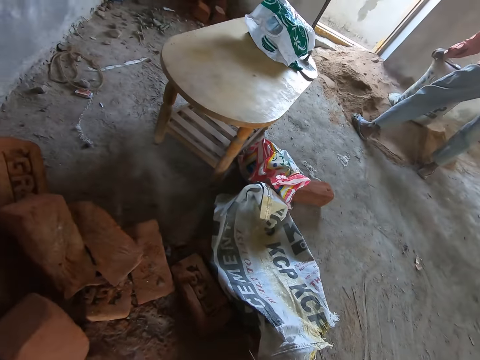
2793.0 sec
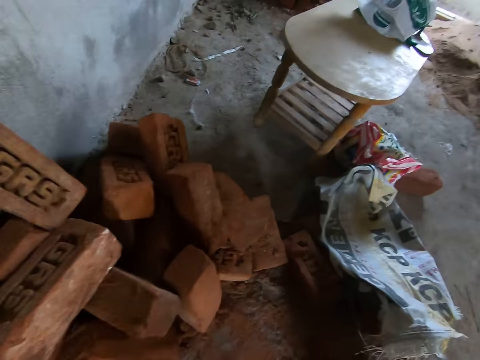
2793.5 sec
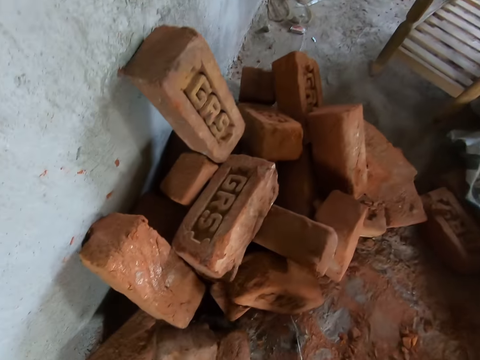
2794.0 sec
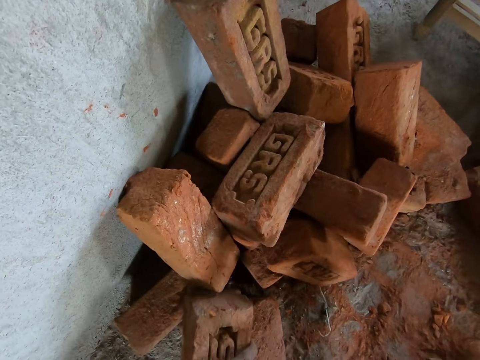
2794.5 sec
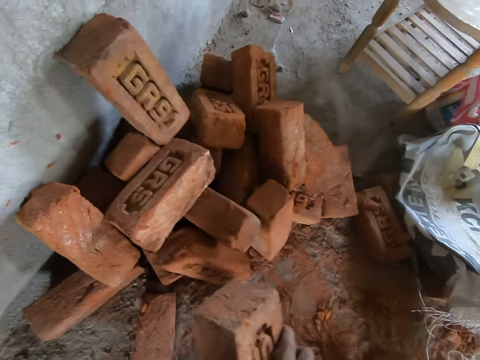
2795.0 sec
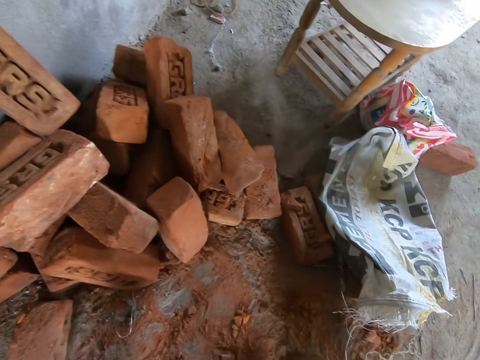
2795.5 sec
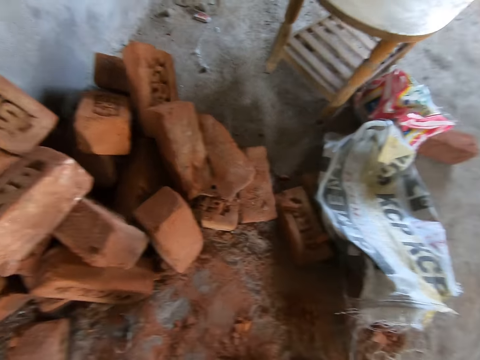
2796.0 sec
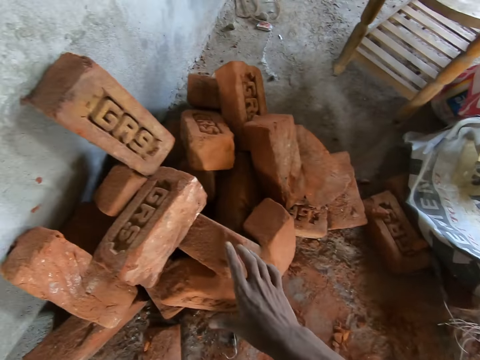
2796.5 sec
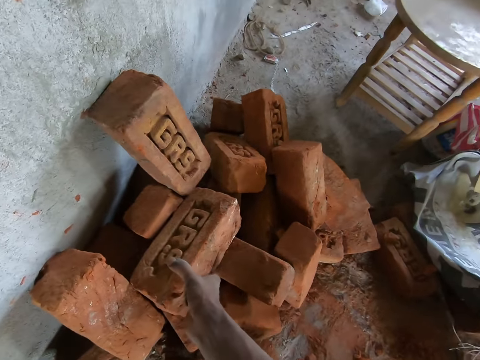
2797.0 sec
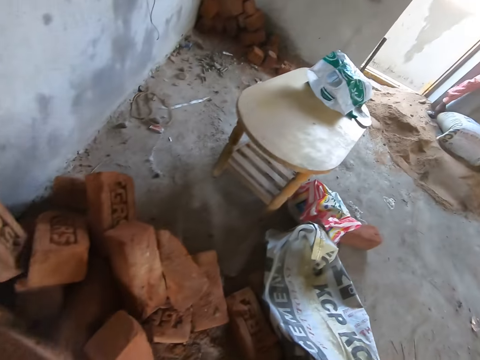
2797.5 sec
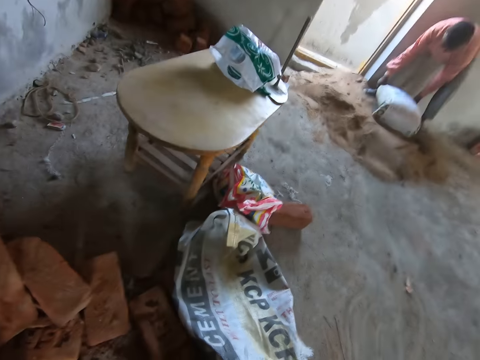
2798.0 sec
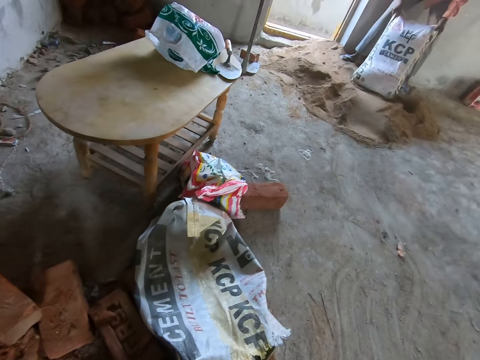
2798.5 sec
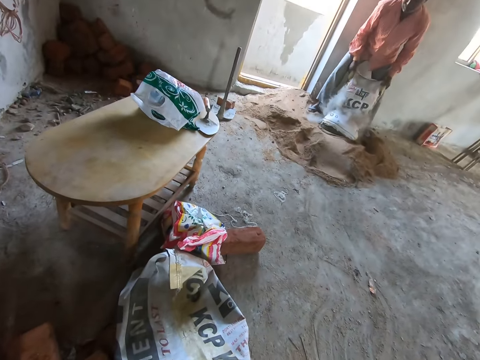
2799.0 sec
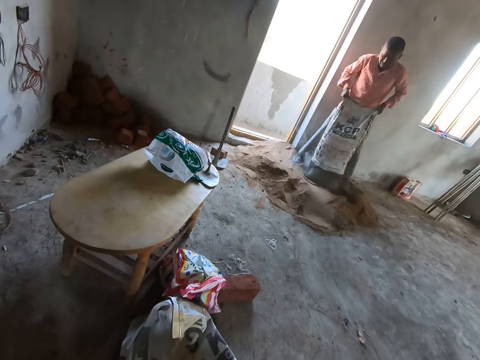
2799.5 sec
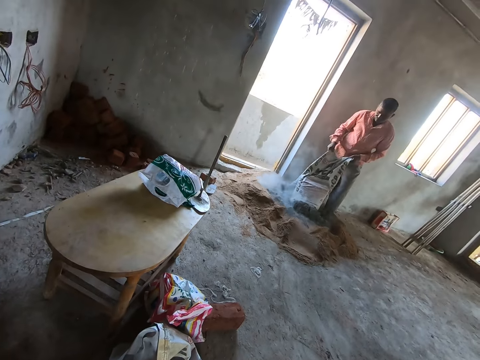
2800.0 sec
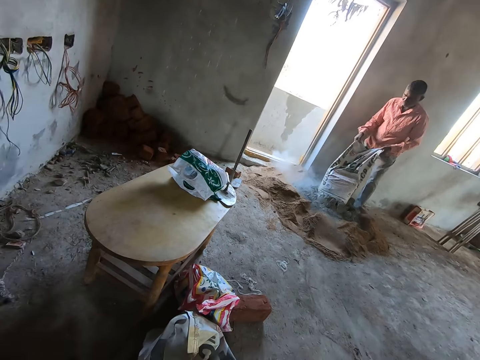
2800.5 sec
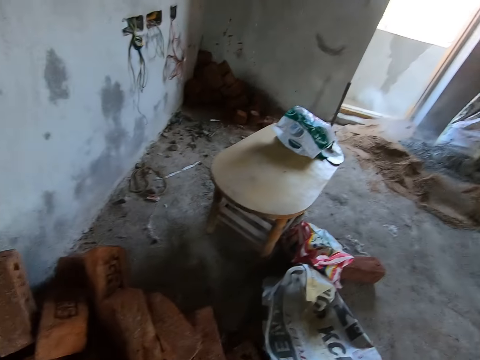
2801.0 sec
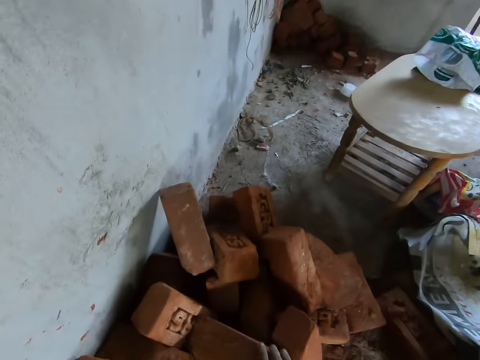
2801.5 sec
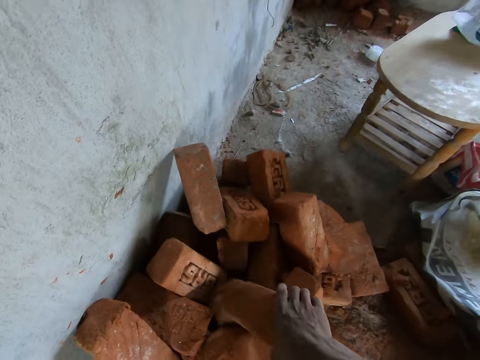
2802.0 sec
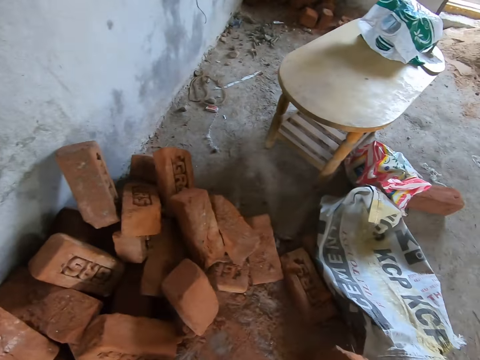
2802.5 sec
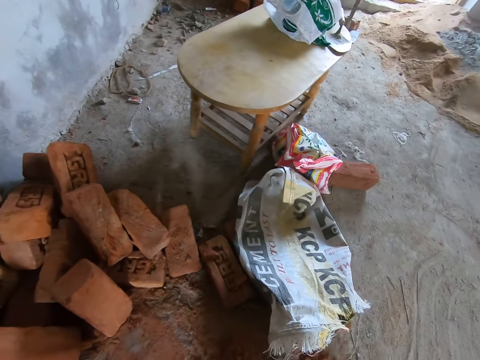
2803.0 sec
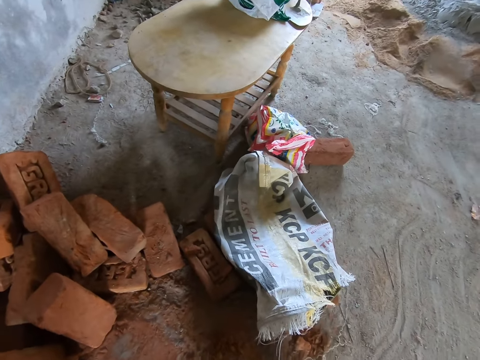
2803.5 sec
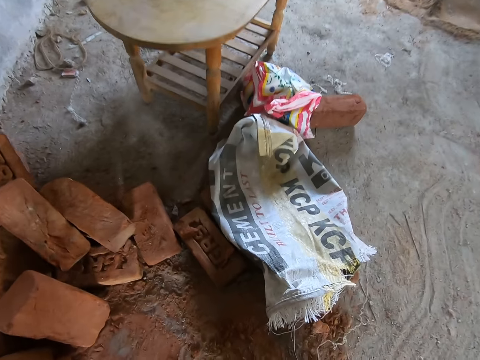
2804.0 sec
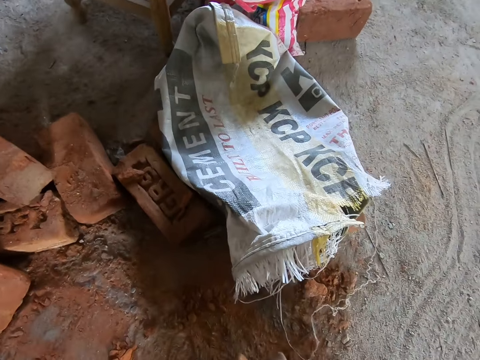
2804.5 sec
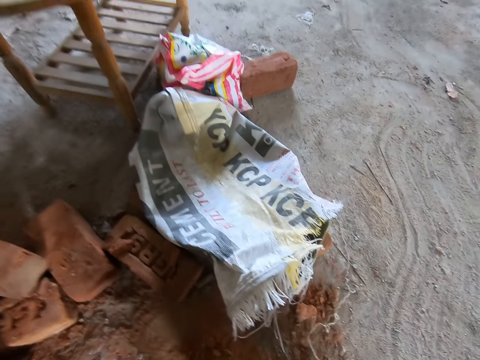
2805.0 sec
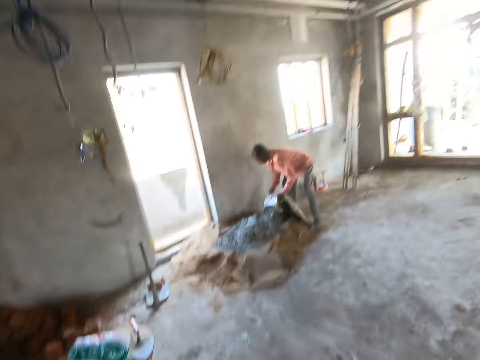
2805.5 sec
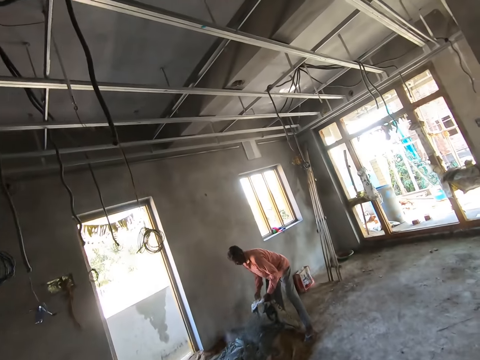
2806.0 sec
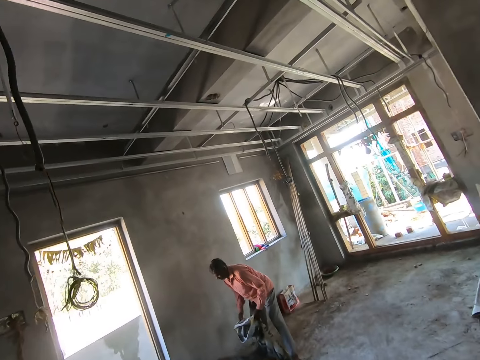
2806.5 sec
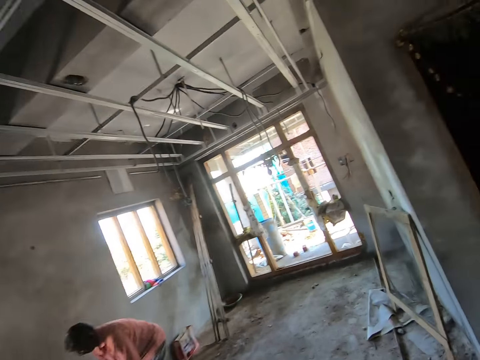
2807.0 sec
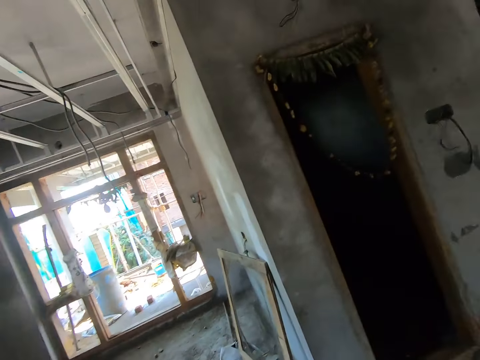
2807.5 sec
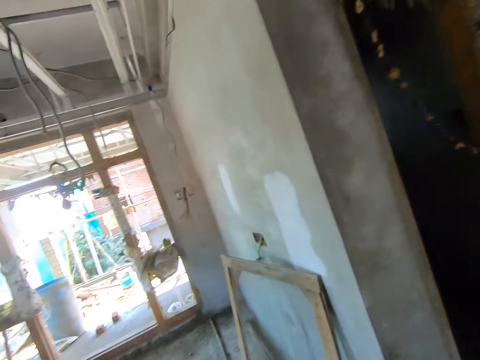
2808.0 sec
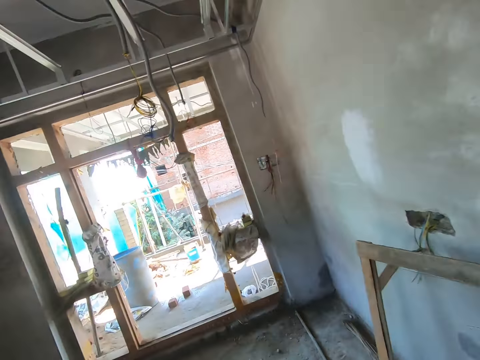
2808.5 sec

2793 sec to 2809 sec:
The camera wearer picks a brick from the floor with his right hand. He picks a brick from the floor with his right hand again. The man pours a bag of cement on the ground. The camera wearer picks a brick from the floor with his right hand. He carries bricks and walks.

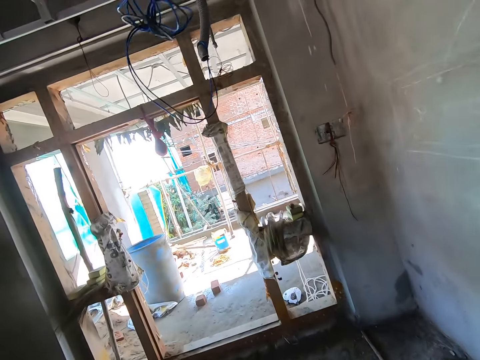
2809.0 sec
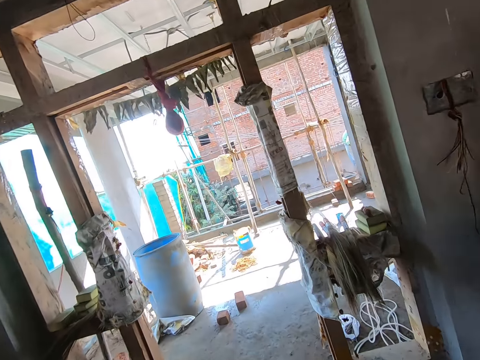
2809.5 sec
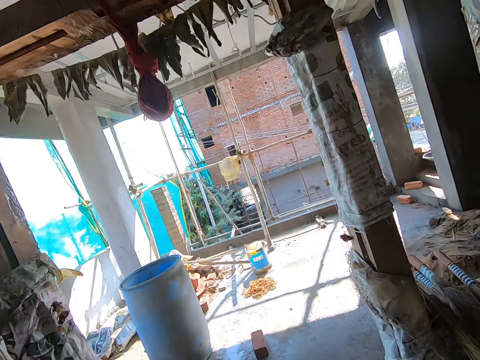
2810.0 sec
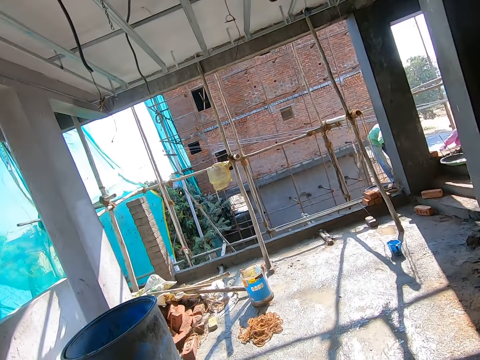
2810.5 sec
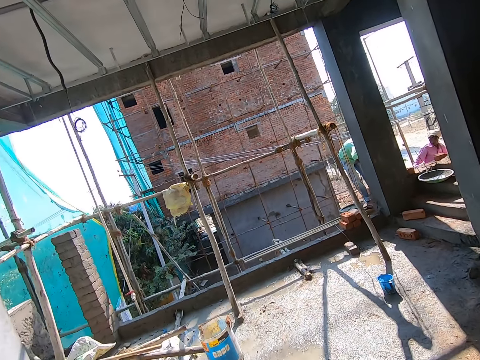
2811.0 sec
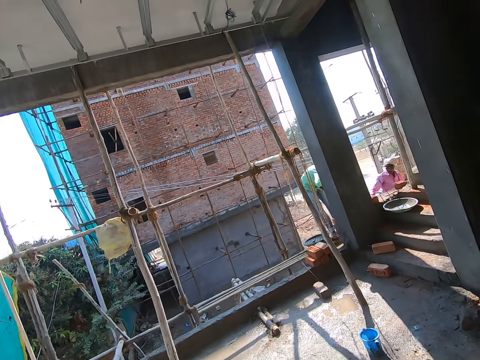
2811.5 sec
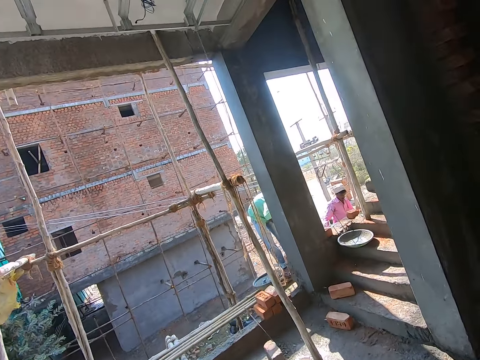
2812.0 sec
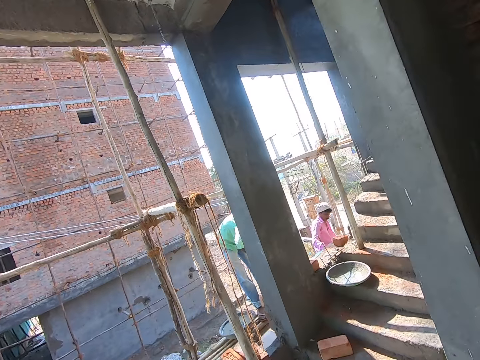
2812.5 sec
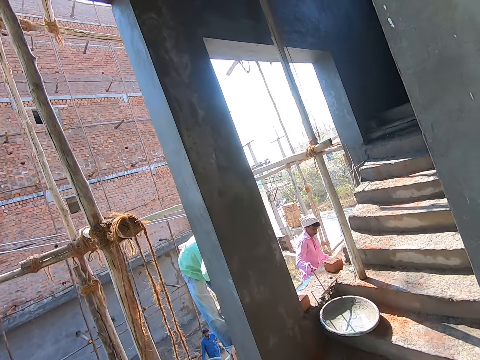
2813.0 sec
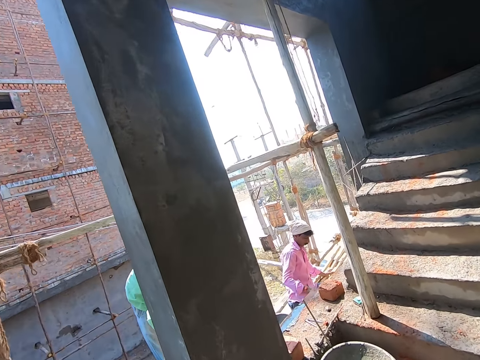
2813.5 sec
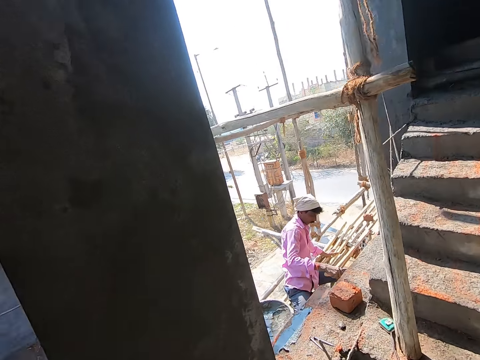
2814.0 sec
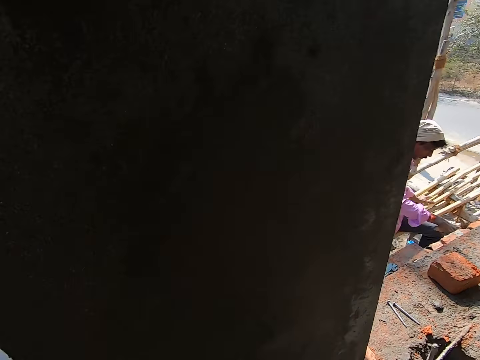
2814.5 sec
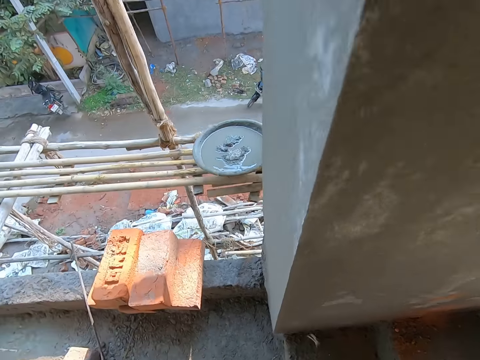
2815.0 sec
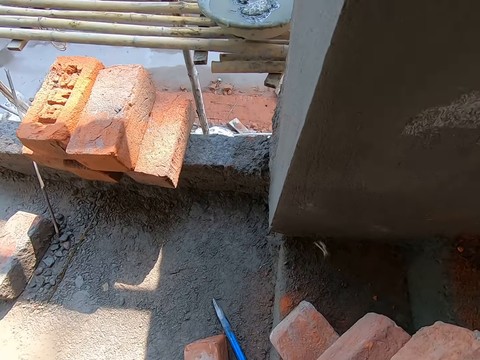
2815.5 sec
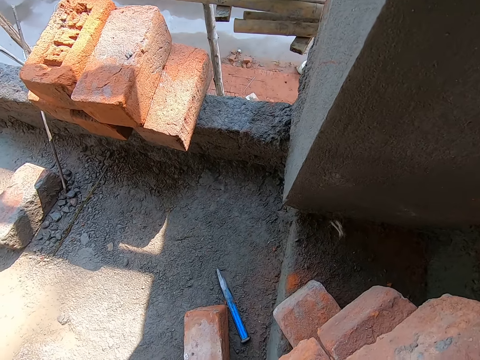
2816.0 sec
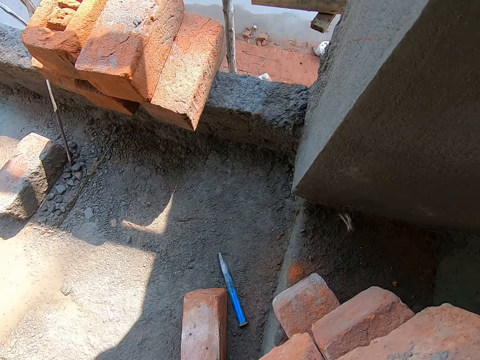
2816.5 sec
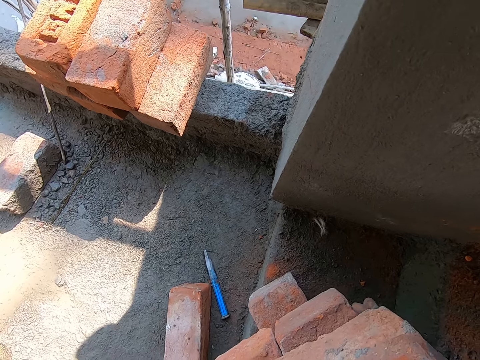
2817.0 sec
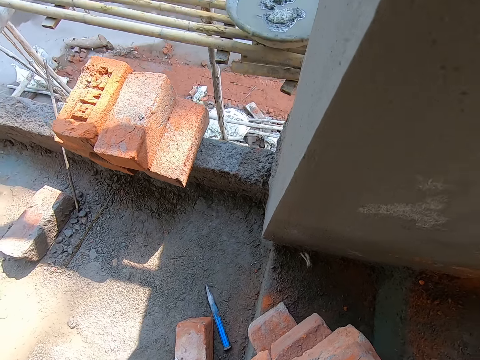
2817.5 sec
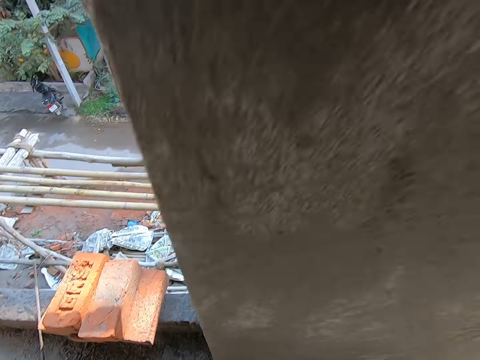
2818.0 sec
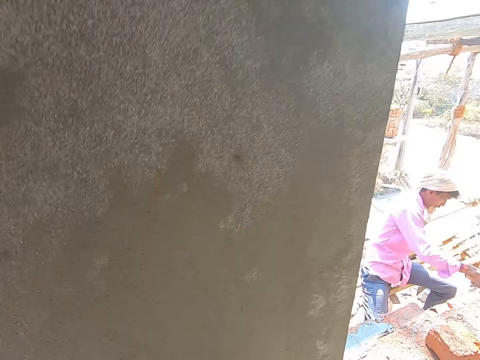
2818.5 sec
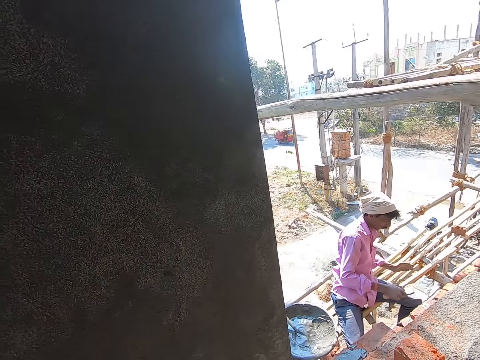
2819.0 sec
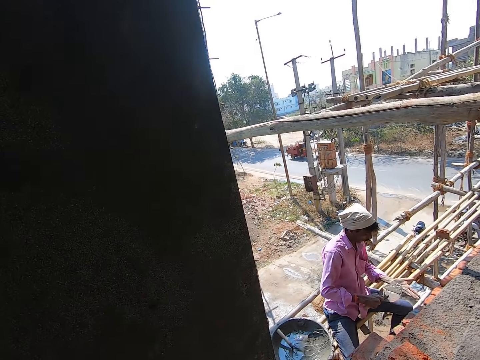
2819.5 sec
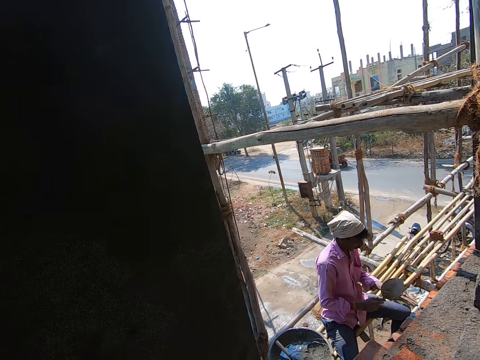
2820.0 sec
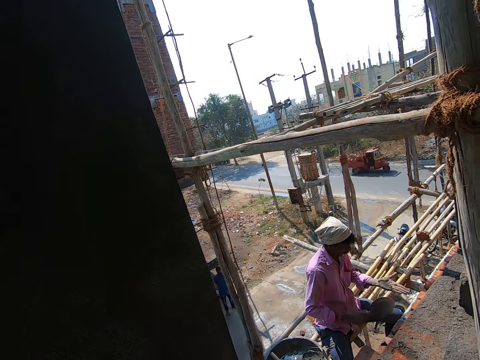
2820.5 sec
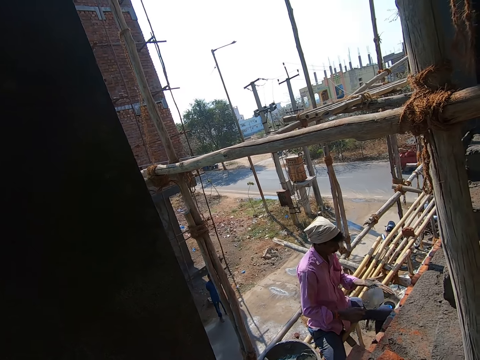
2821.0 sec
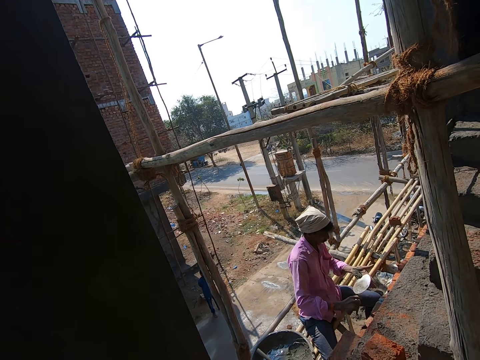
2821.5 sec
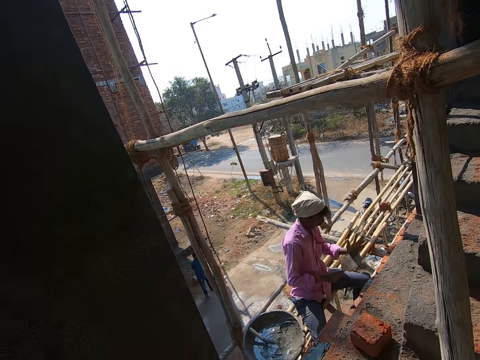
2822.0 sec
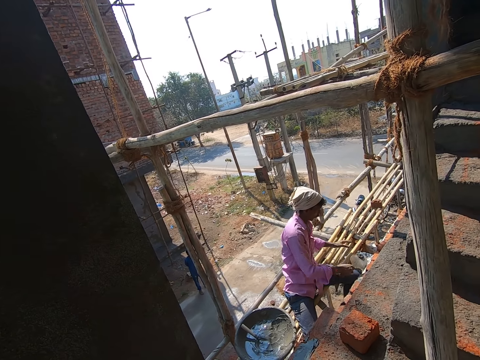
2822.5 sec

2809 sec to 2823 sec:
The camera wearer walks out of the room. They drop the bricks on the ground with both hands. They look around.
